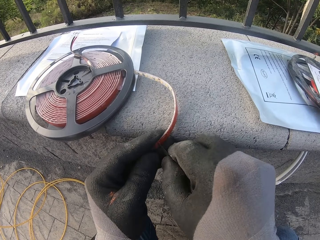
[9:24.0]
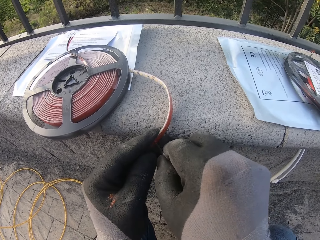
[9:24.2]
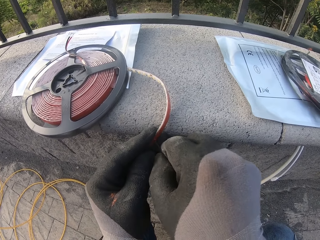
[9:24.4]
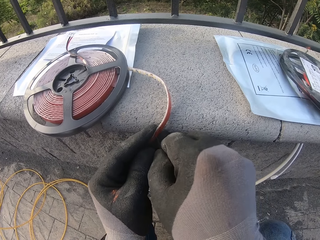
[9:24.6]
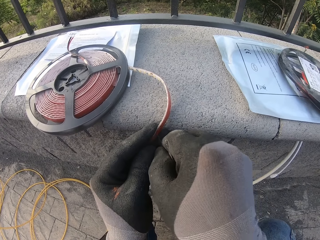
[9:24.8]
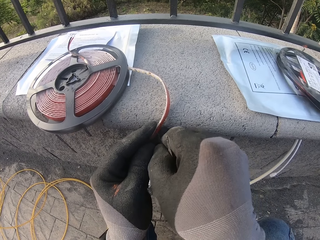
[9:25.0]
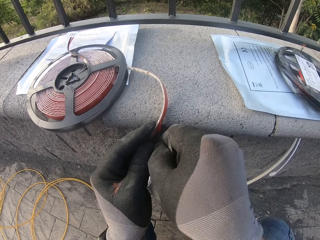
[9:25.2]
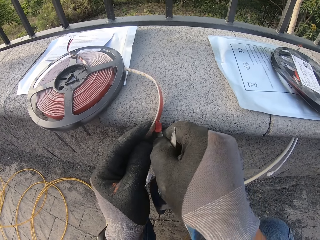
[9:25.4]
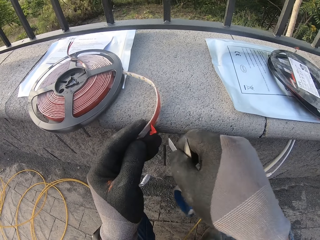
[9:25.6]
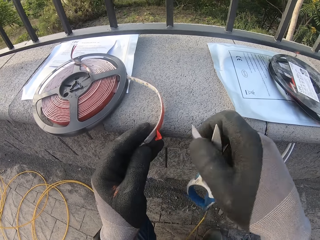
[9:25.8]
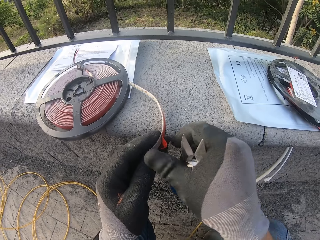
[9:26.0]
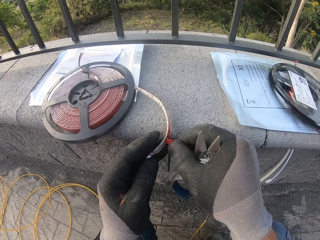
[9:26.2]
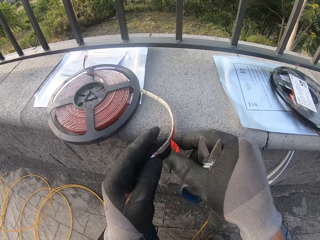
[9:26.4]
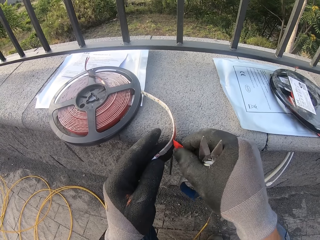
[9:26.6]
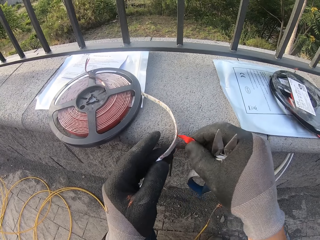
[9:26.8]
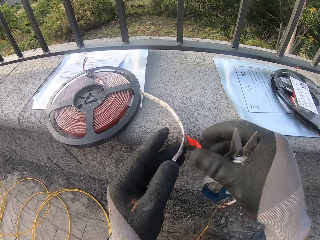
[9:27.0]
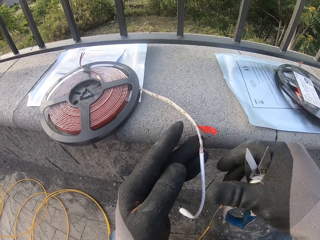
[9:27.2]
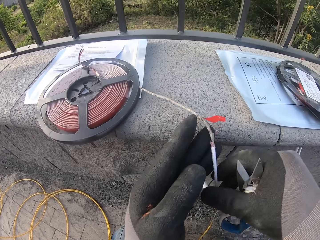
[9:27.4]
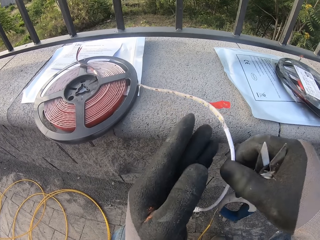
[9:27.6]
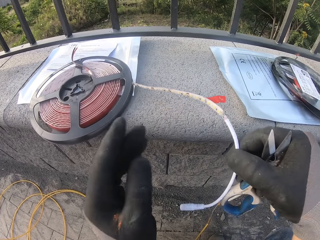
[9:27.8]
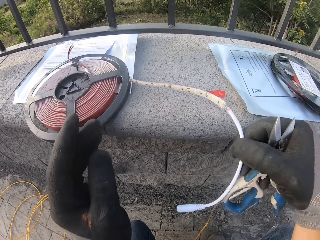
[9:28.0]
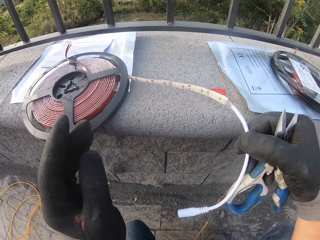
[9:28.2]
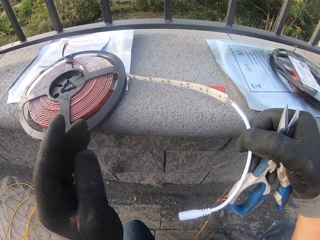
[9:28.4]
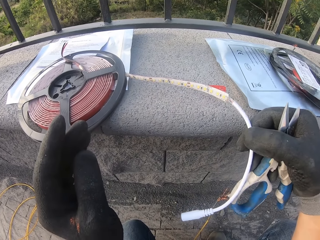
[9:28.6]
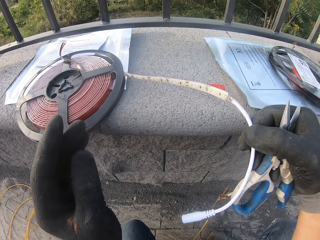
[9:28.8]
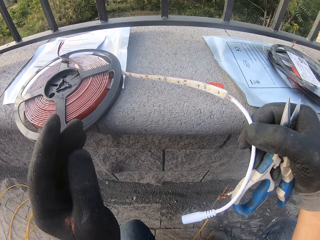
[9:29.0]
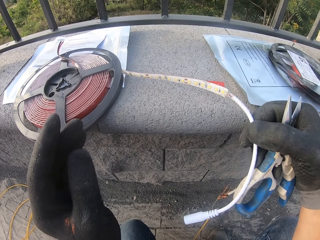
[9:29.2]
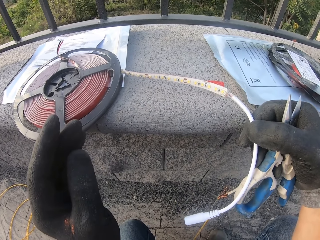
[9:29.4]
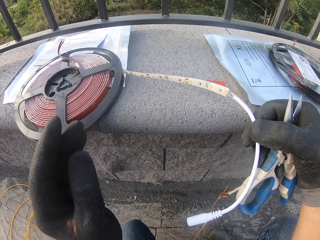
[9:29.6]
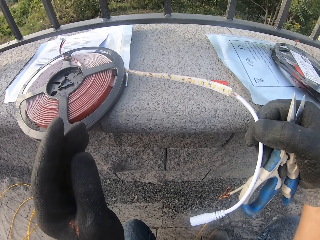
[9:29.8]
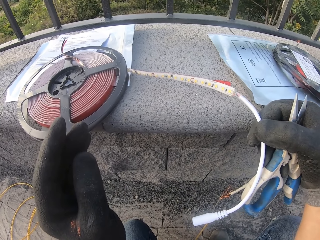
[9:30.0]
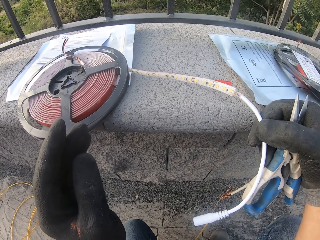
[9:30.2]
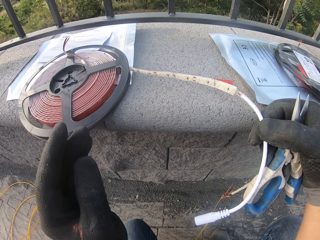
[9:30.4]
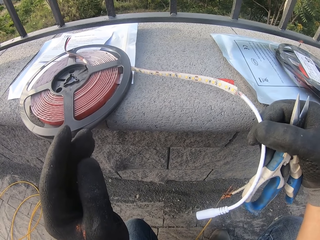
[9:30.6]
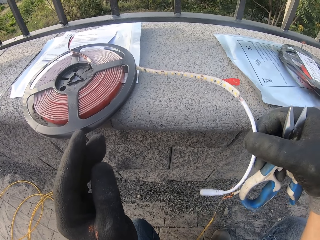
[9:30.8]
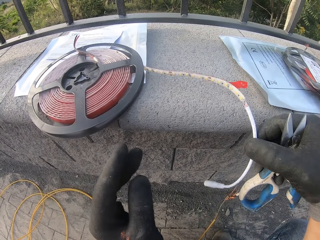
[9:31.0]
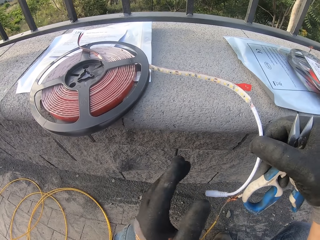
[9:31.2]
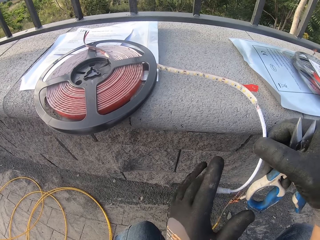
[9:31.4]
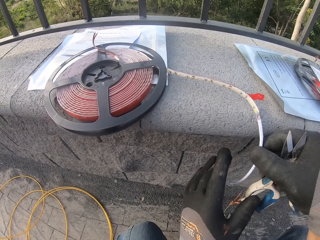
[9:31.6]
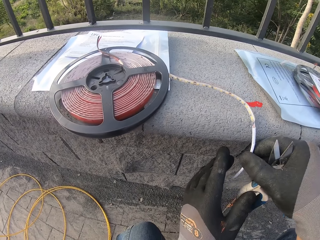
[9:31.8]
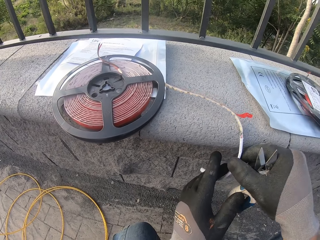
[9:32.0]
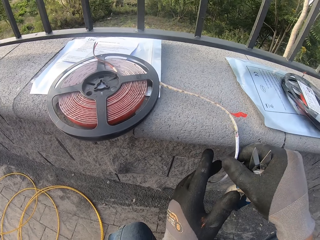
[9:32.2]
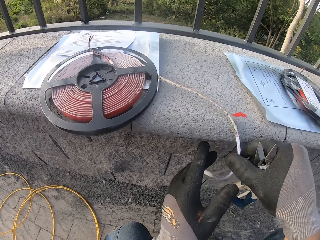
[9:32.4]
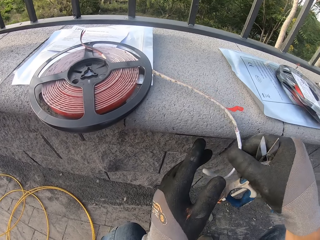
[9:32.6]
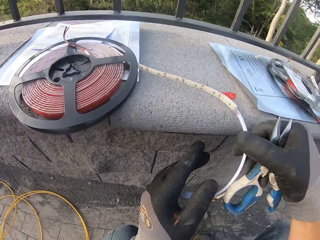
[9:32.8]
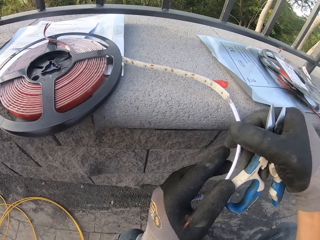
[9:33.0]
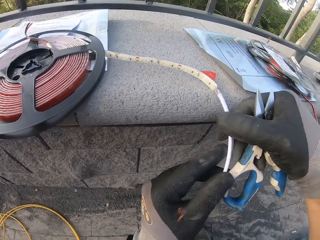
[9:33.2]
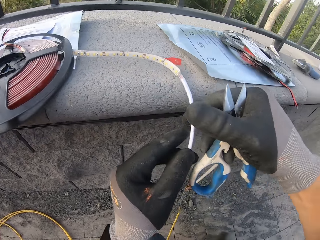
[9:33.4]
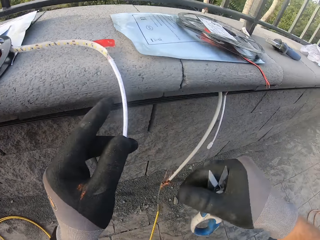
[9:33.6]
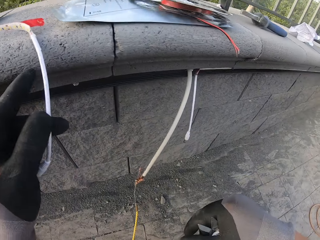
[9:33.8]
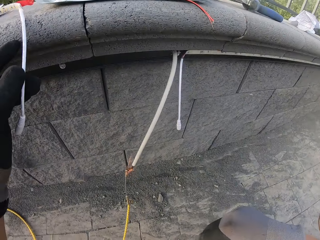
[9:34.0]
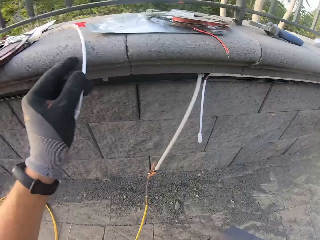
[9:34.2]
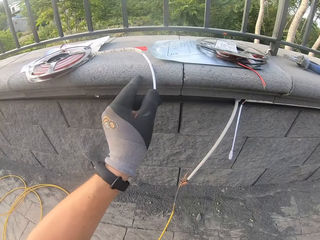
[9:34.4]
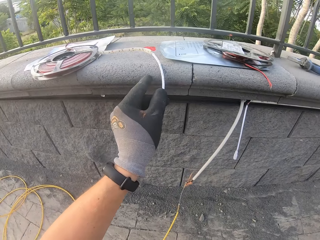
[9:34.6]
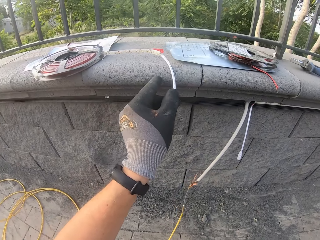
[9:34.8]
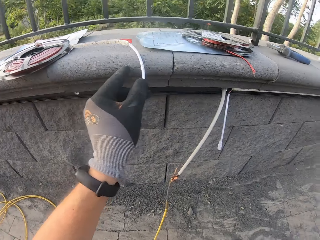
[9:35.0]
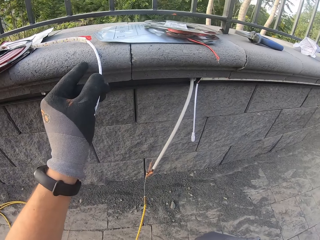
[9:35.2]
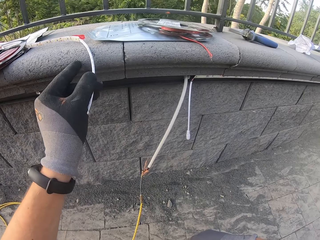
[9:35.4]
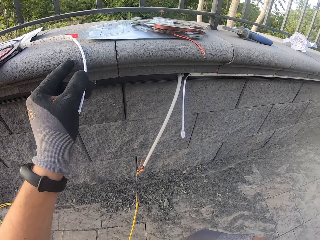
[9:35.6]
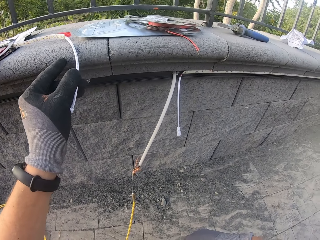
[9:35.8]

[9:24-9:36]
The camera wearer peels the tape on the LED strip light. They look at the LED strip light.

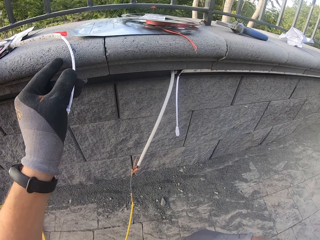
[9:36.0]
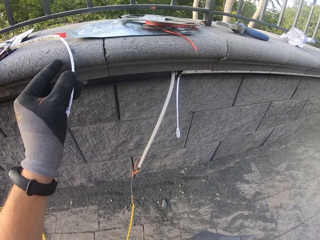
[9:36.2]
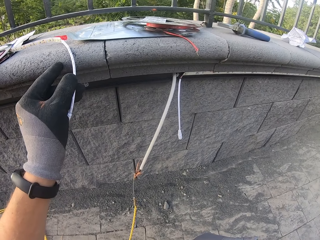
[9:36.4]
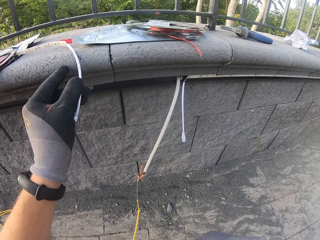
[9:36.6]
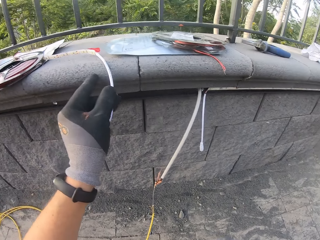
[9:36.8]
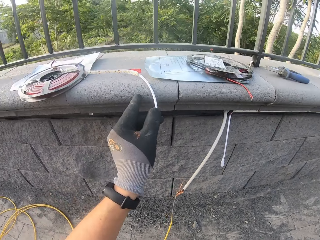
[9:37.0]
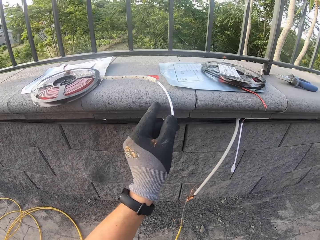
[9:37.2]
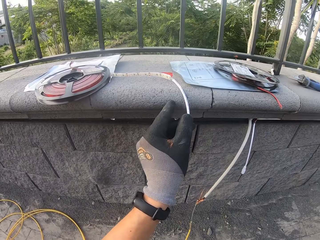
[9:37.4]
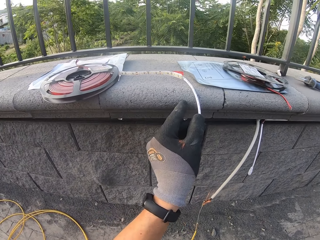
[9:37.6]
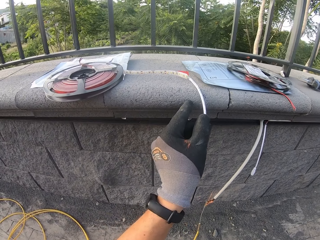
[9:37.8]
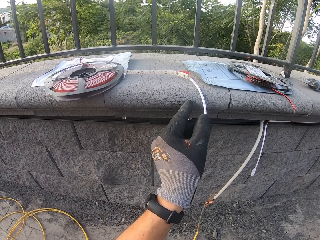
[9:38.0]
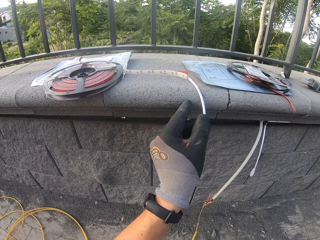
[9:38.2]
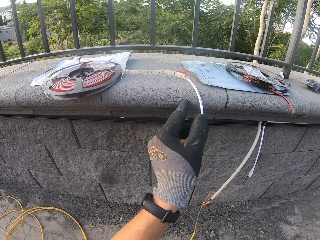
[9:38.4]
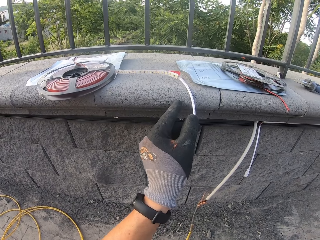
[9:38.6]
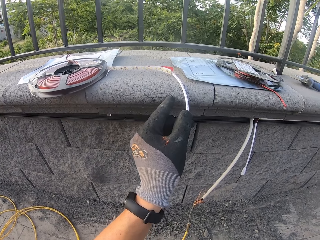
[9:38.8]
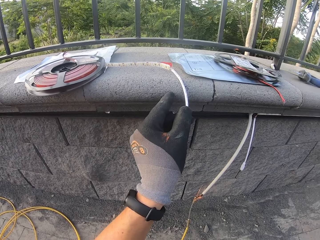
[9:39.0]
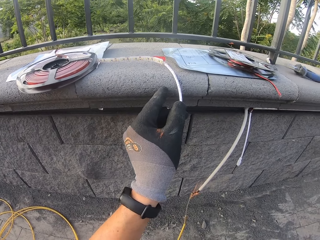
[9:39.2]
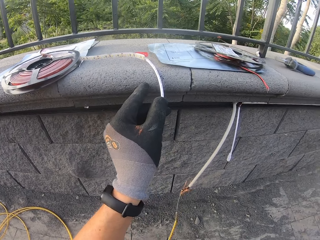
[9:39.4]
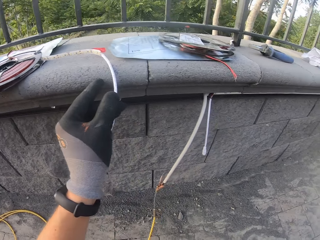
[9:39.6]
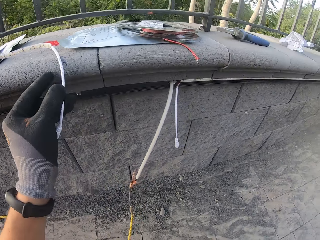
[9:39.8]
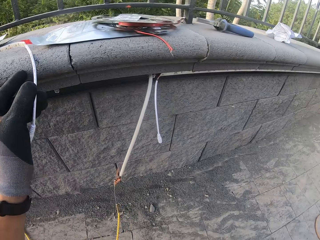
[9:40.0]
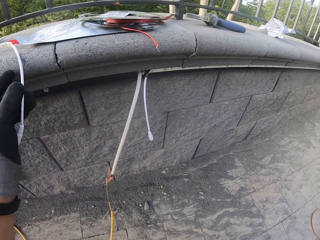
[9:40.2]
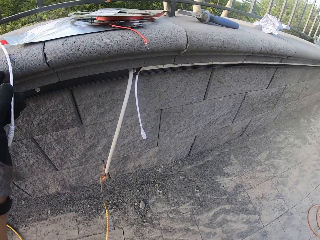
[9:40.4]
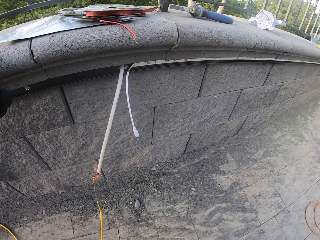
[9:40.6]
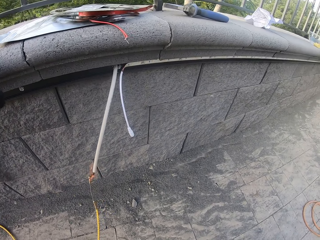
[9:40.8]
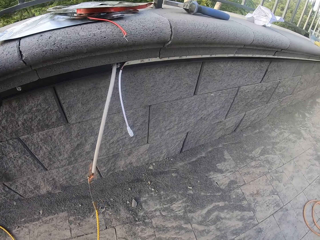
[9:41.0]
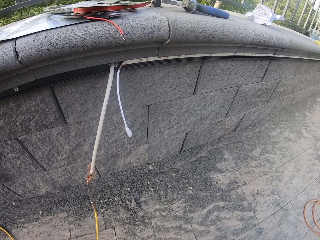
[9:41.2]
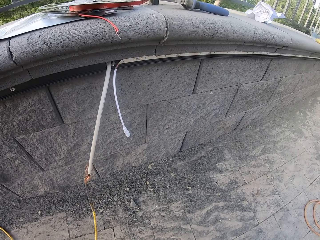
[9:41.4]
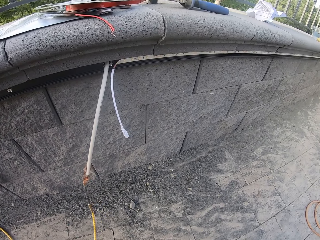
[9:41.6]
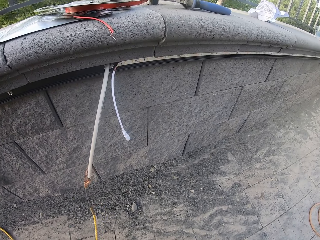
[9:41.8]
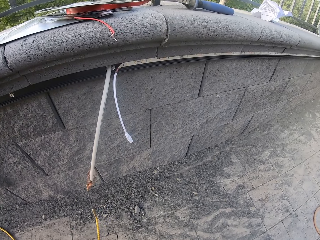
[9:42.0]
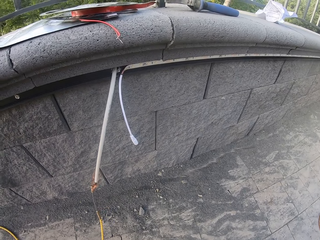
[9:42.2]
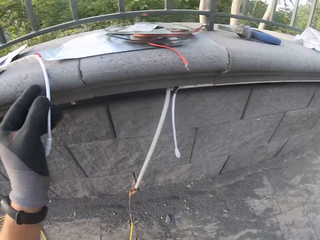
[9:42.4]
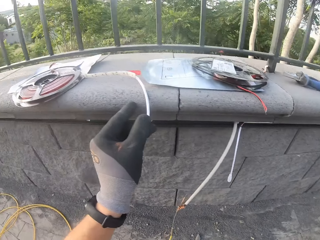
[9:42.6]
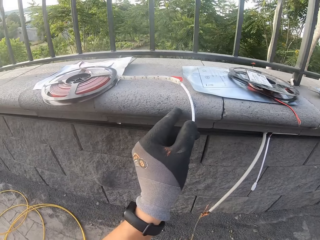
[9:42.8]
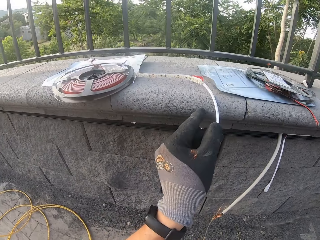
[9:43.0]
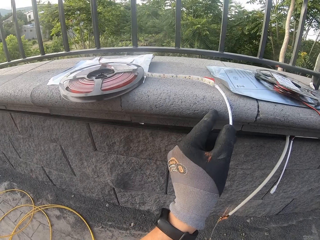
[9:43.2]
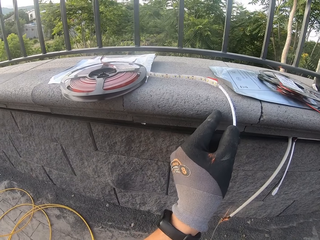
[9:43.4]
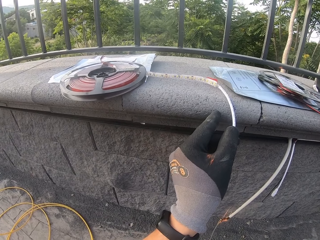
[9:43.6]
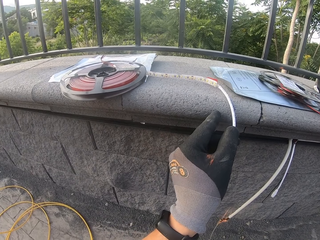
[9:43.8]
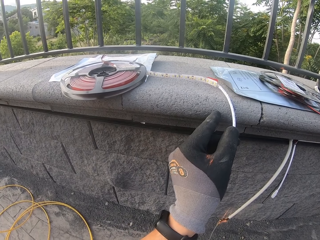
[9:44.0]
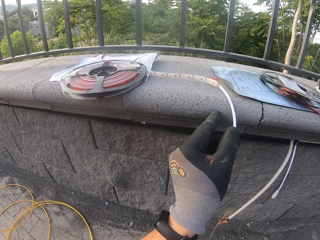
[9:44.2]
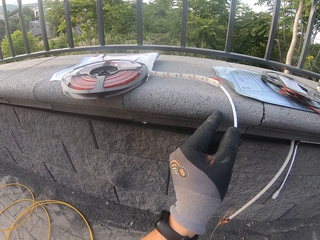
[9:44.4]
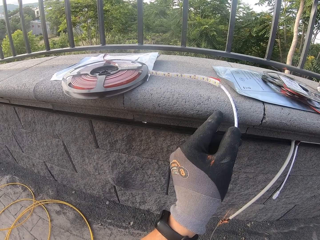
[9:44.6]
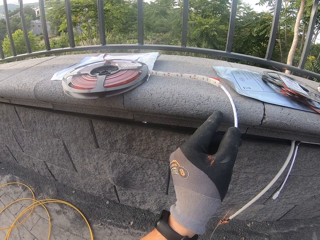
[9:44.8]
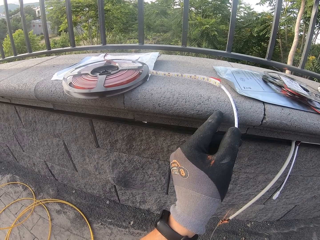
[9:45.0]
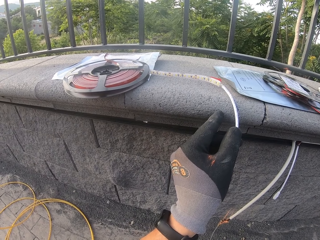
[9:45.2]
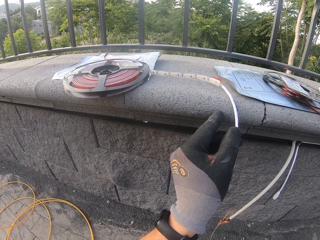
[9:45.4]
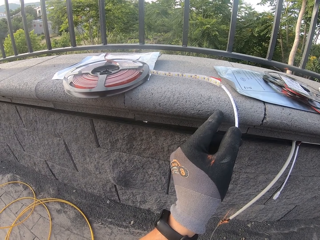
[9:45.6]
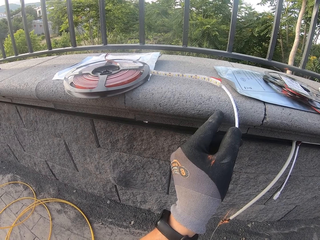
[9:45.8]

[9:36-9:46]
The camera wearer looks at the LED strip light on the balcony wall. They look at the LED strip light.
